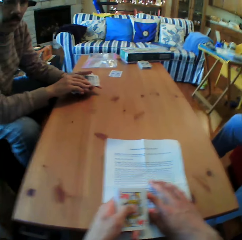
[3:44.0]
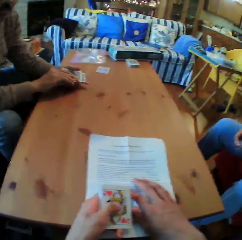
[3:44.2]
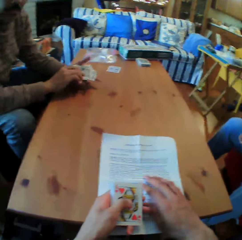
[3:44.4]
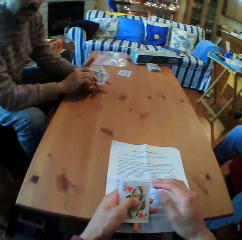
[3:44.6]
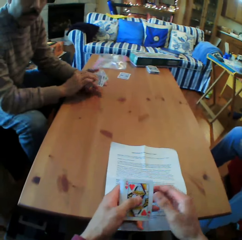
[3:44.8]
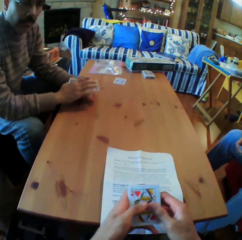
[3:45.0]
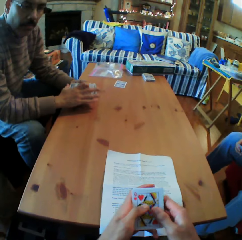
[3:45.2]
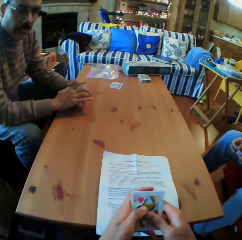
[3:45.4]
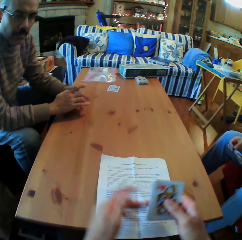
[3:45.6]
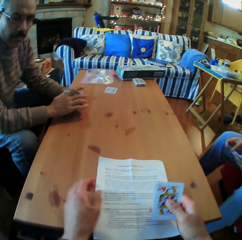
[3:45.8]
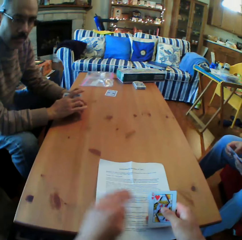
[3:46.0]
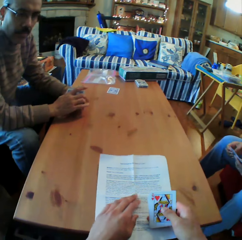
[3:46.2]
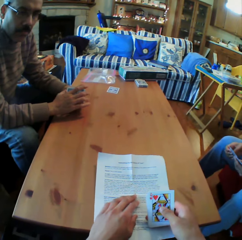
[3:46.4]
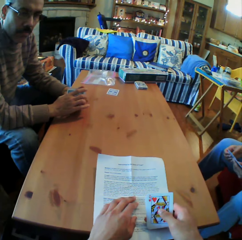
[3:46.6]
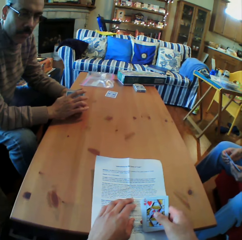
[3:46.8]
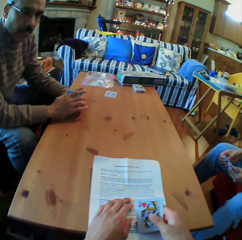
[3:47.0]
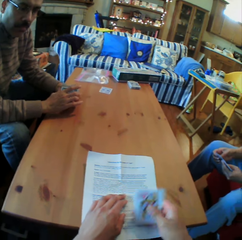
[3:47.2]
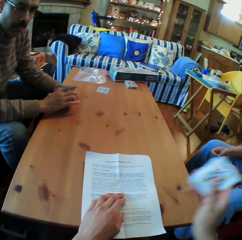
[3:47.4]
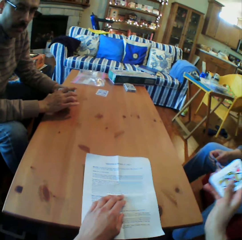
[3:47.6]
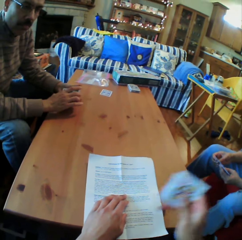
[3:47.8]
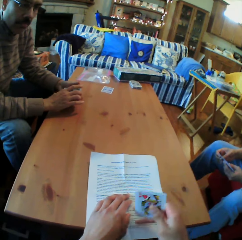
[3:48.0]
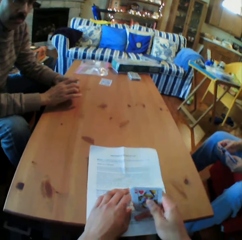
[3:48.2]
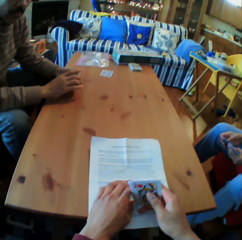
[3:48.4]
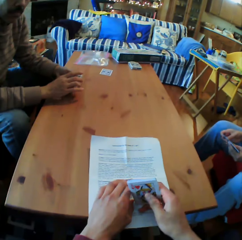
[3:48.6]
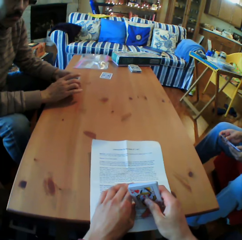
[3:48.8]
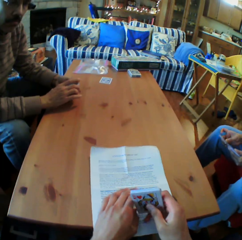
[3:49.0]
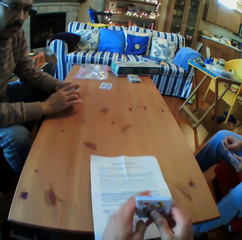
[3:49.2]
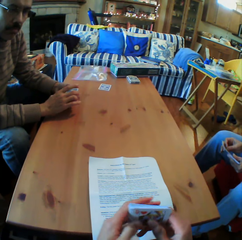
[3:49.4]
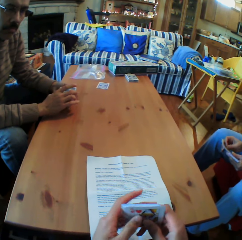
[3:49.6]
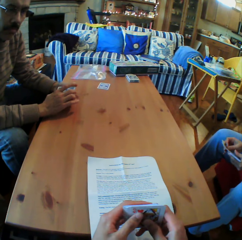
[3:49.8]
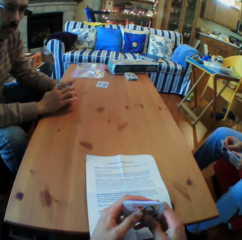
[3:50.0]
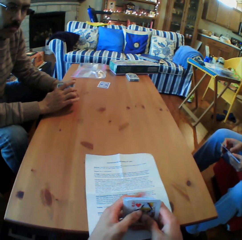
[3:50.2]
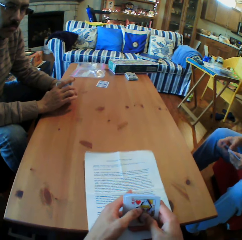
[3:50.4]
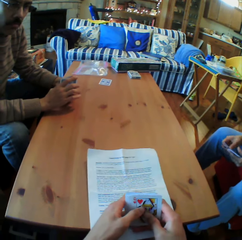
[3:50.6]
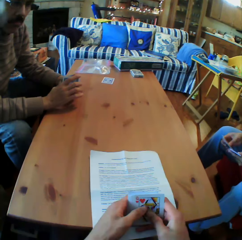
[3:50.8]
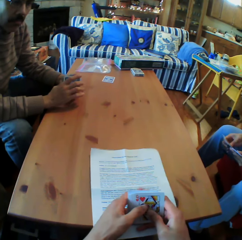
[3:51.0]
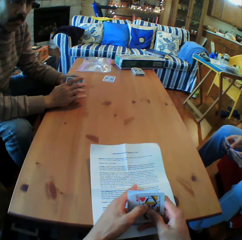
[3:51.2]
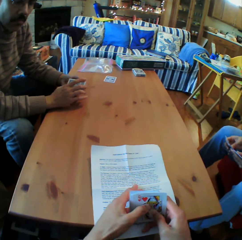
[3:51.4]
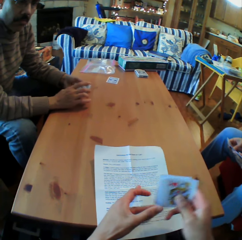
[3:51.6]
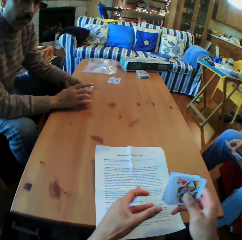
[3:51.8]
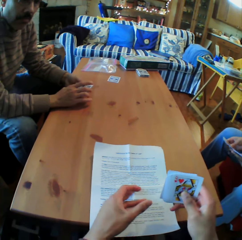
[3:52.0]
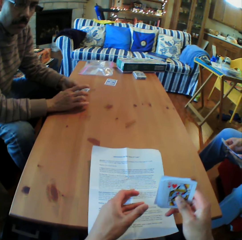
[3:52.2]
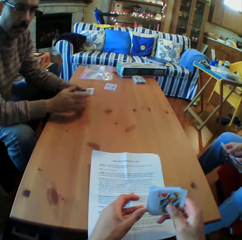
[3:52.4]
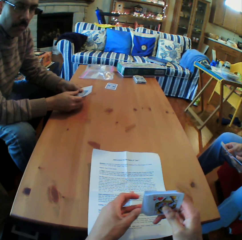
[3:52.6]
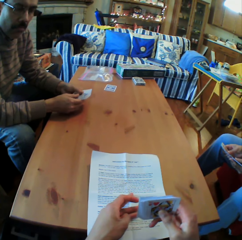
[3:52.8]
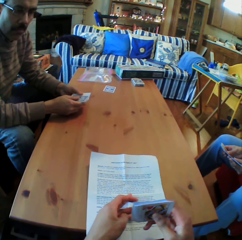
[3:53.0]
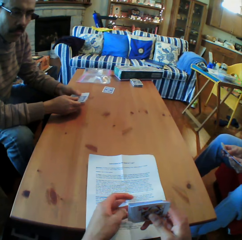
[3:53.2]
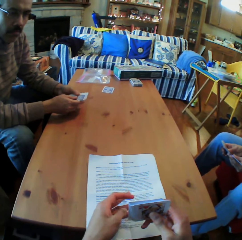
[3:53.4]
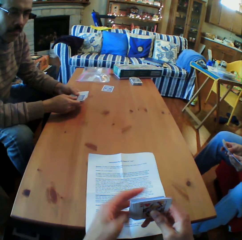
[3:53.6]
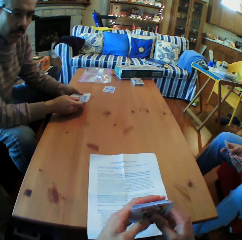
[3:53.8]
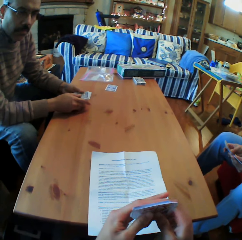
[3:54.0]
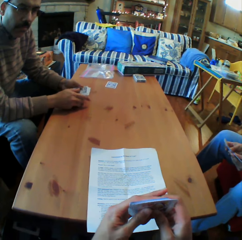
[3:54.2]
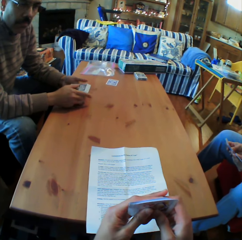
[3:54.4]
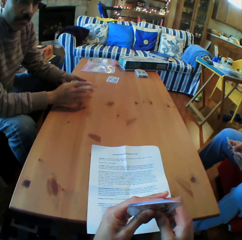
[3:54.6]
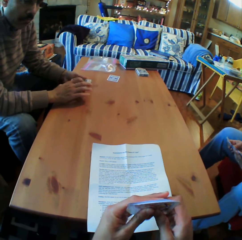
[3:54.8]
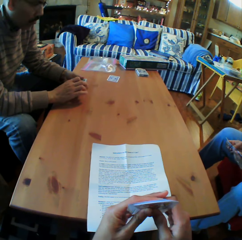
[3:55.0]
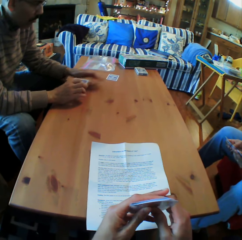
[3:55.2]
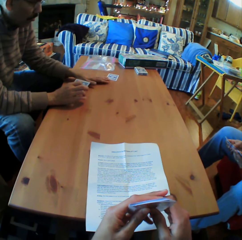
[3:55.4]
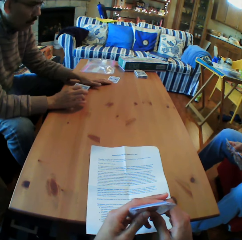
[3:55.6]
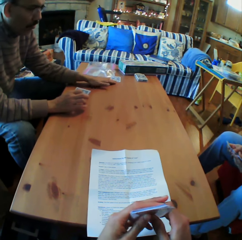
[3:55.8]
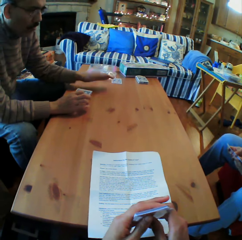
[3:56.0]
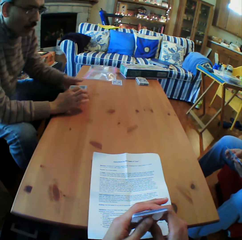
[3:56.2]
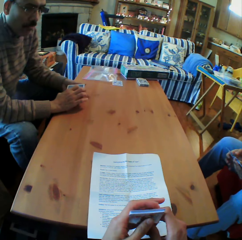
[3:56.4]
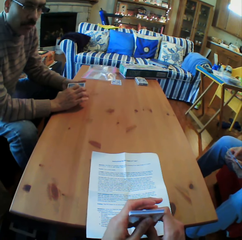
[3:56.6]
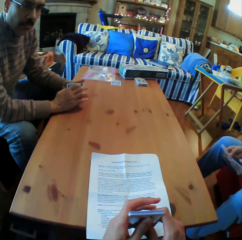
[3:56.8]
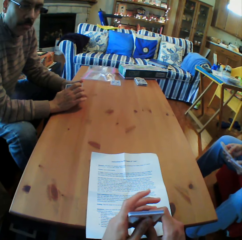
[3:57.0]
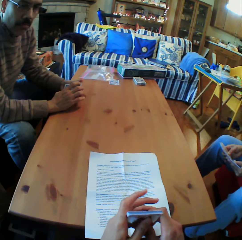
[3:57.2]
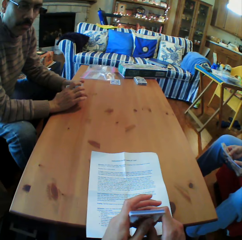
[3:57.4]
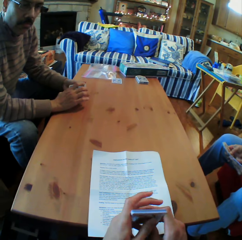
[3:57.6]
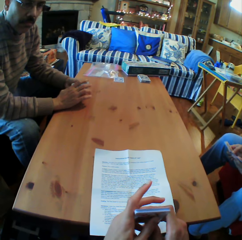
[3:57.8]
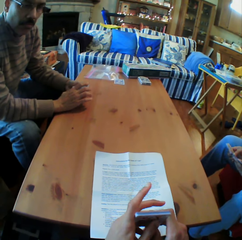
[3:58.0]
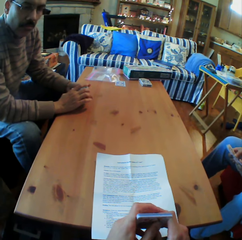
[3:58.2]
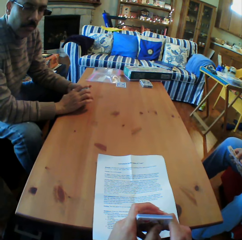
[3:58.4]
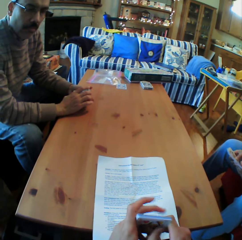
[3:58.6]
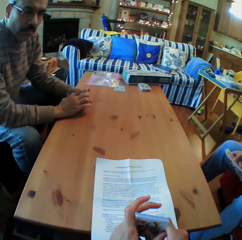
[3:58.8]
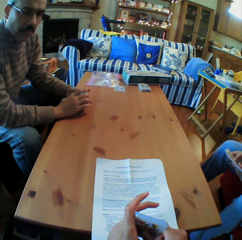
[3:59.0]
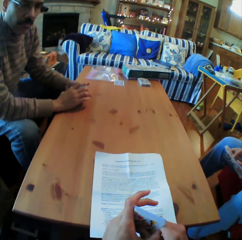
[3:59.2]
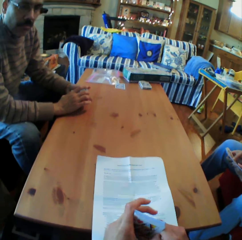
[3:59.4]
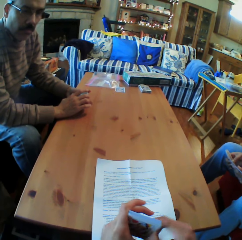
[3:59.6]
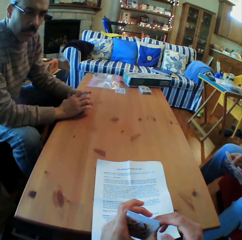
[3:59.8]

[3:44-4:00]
The camera wearer picks cards. A person picks cards. The camera wearer reads.

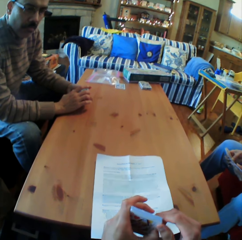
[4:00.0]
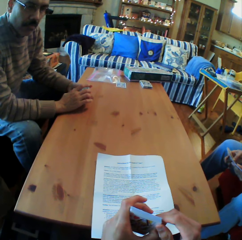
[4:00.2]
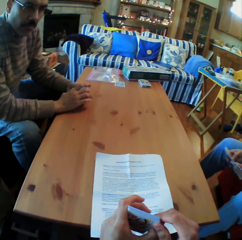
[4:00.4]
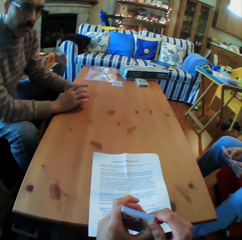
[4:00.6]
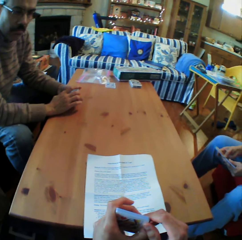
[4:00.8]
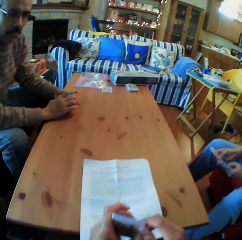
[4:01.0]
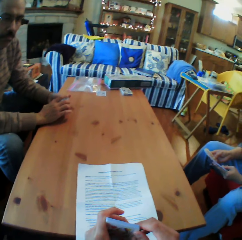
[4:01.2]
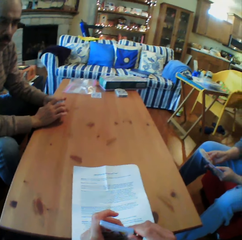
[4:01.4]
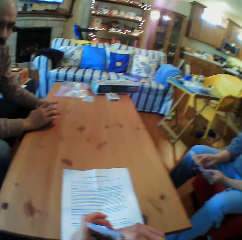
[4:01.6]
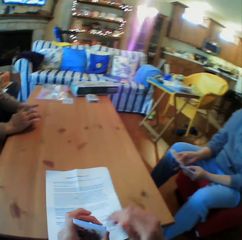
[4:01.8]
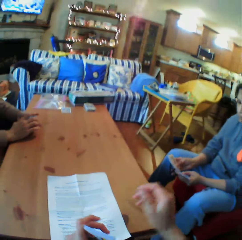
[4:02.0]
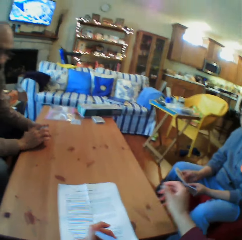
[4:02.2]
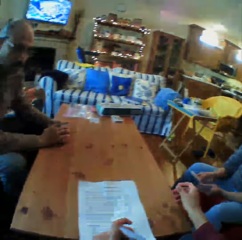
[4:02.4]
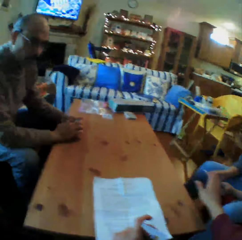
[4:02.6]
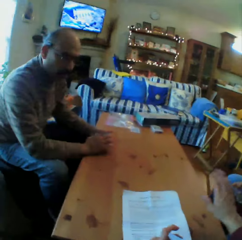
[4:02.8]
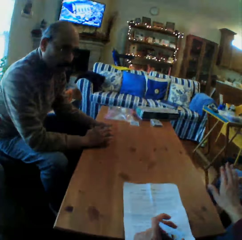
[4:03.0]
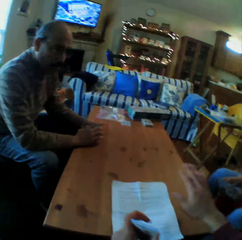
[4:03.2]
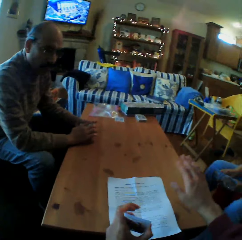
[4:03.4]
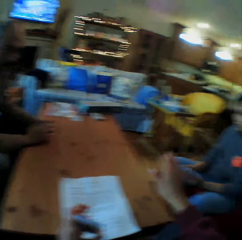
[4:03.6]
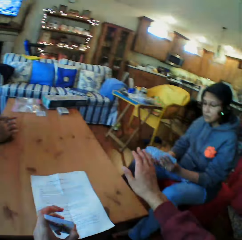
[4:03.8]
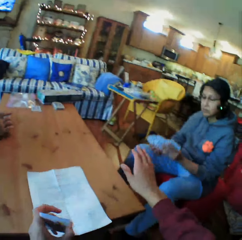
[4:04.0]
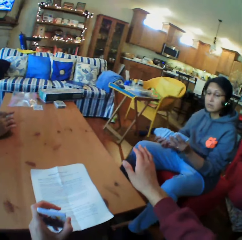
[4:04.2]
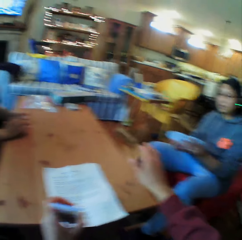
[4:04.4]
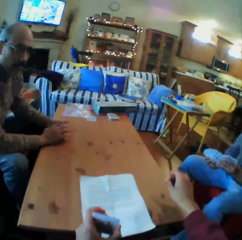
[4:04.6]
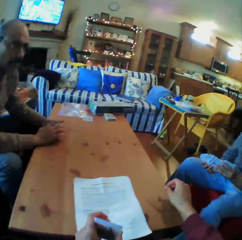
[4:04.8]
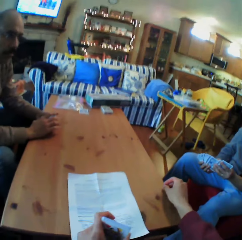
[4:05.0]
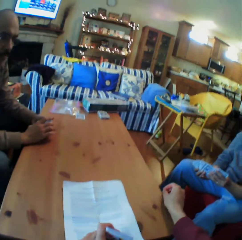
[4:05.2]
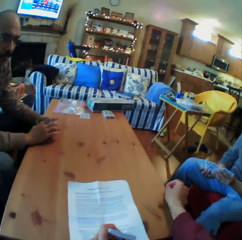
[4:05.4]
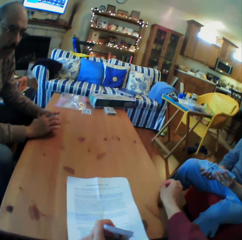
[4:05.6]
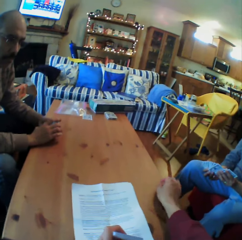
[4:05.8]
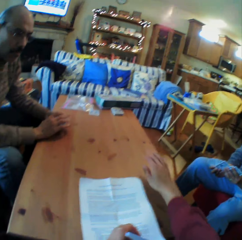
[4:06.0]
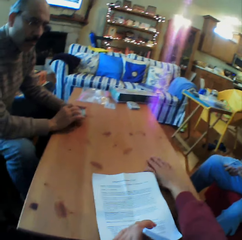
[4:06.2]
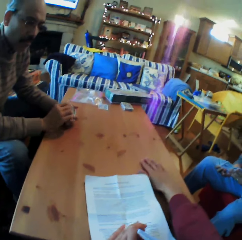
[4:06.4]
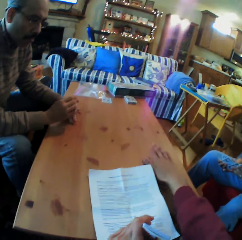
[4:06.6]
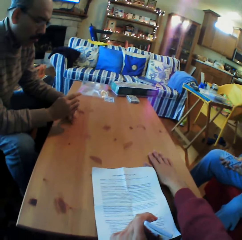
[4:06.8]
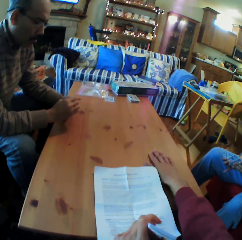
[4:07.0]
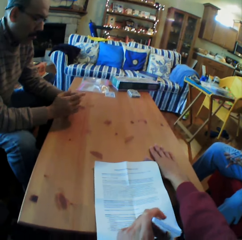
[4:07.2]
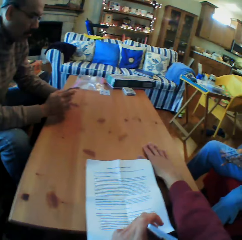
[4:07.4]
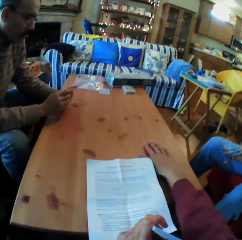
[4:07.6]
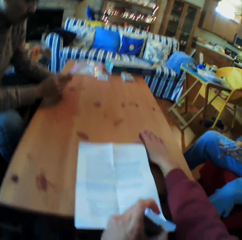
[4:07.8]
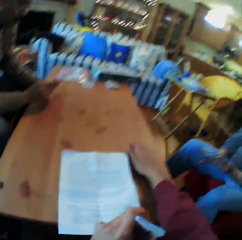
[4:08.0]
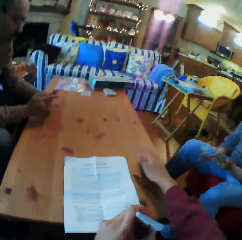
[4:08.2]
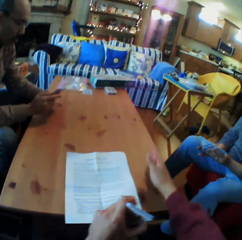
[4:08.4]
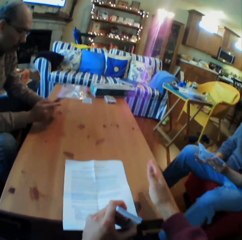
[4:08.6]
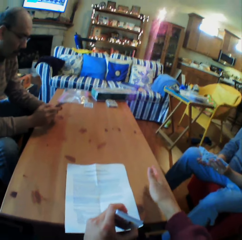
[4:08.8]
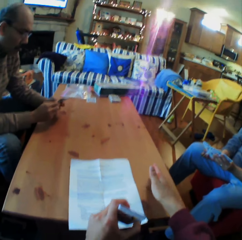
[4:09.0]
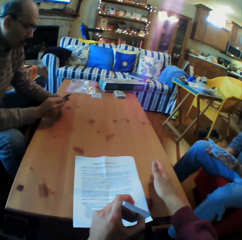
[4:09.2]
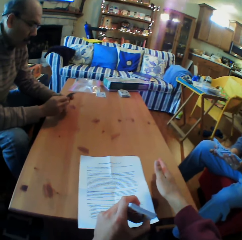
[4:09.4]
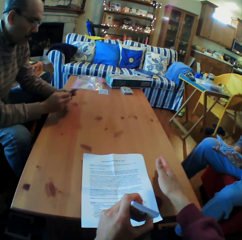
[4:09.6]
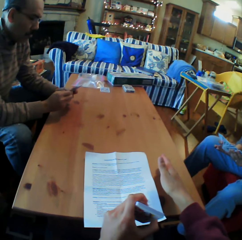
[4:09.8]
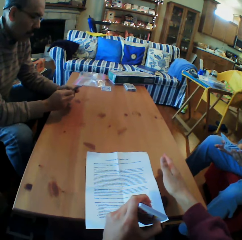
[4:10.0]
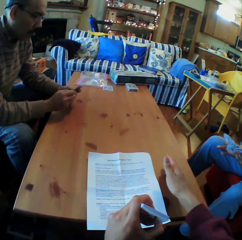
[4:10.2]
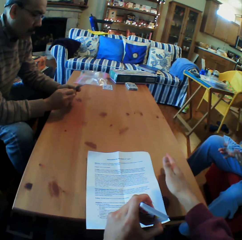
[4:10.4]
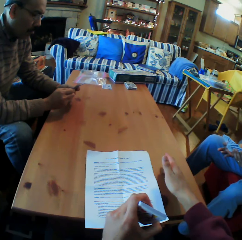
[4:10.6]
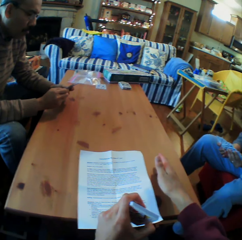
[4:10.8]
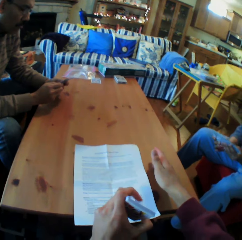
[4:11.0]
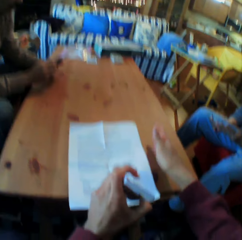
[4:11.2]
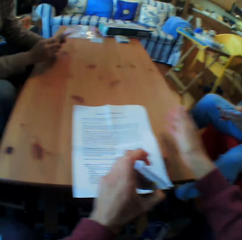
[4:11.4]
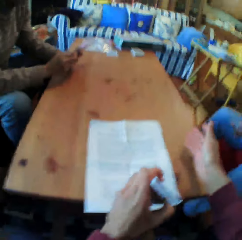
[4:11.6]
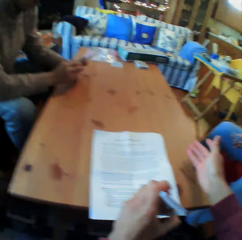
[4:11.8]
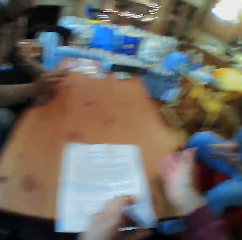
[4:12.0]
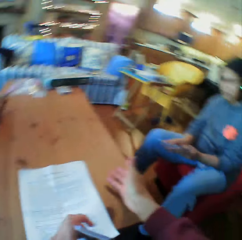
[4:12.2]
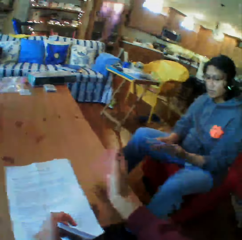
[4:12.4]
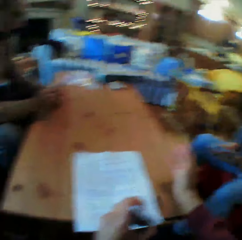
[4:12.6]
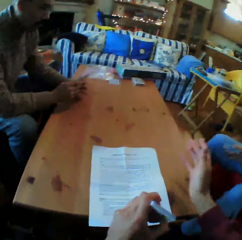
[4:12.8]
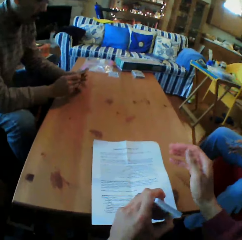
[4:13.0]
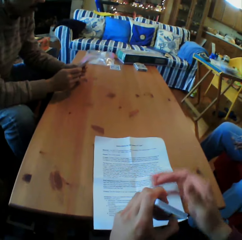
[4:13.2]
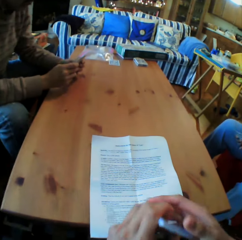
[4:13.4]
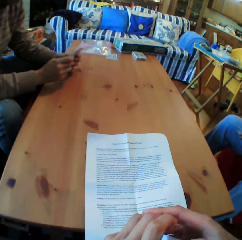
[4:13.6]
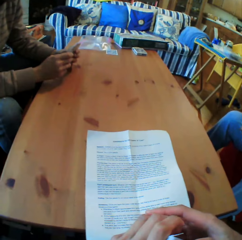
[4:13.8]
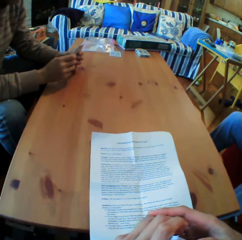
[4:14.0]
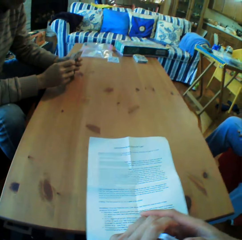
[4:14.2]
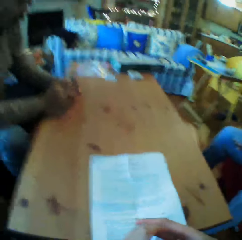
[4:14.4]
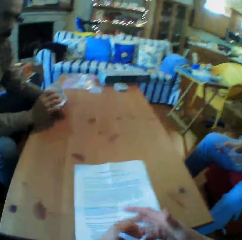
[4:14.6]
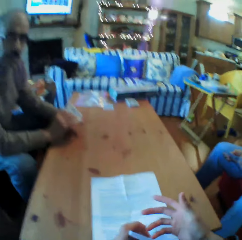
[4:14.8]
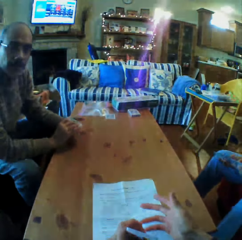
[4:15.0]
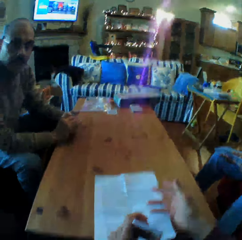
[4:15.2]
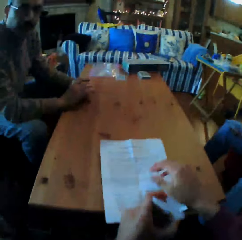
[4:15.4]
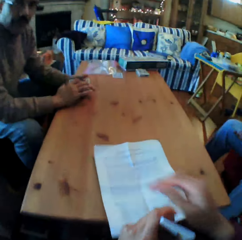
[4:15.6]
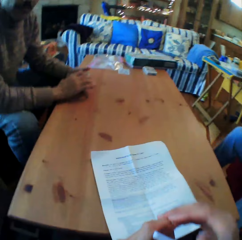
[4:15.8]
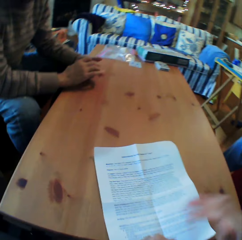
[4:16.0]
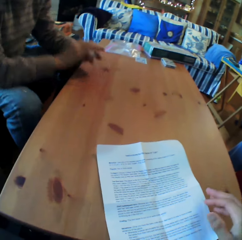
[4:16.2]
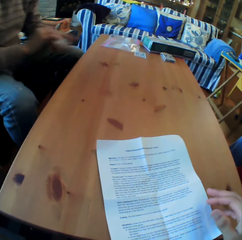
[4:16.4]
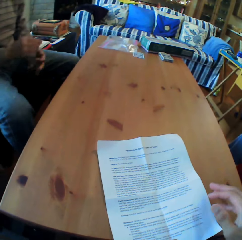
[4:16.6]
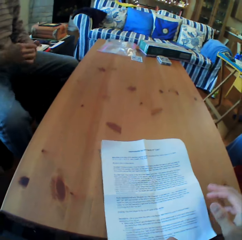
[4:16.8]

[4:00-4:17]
The camera wearer converses with the woman. They look at the woman. They touch the table. They read the piece of paper. They read the paper.
